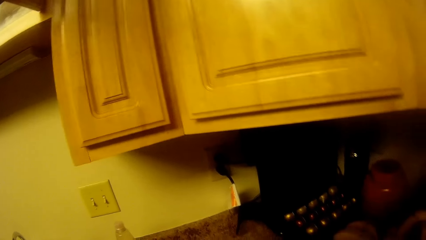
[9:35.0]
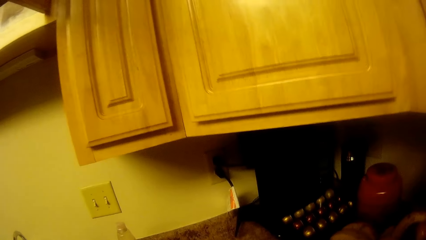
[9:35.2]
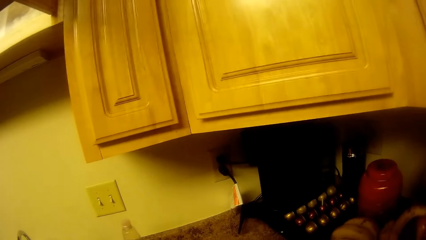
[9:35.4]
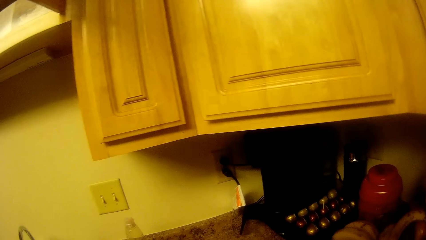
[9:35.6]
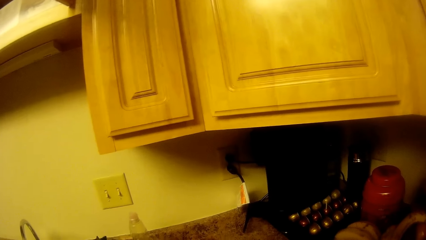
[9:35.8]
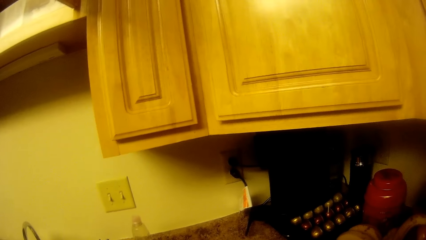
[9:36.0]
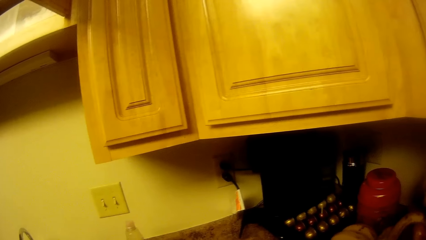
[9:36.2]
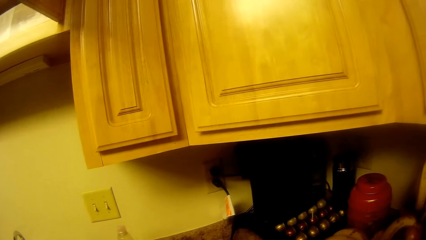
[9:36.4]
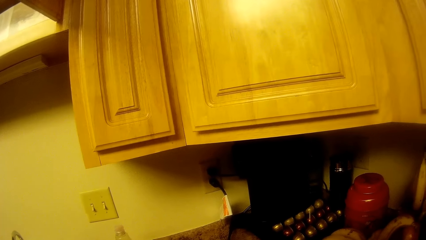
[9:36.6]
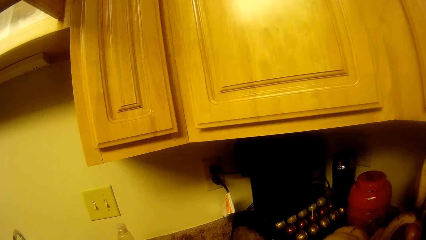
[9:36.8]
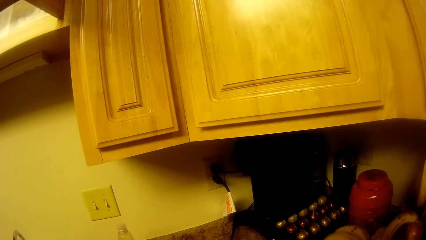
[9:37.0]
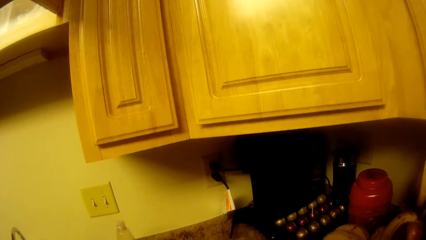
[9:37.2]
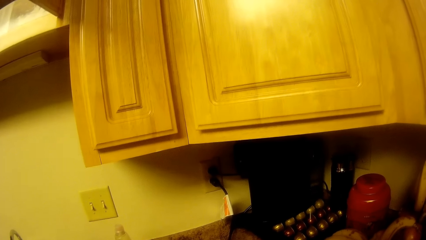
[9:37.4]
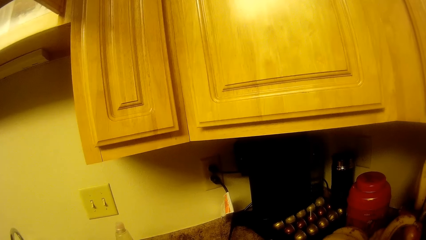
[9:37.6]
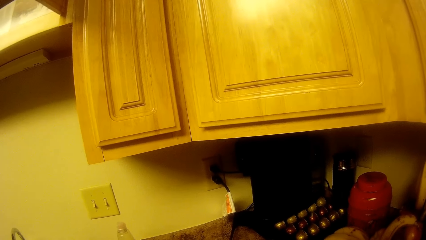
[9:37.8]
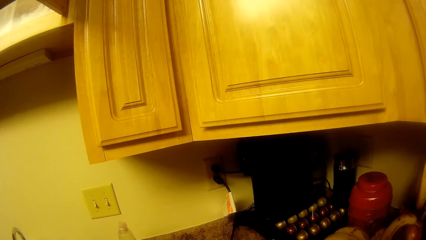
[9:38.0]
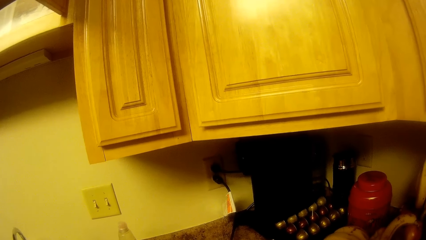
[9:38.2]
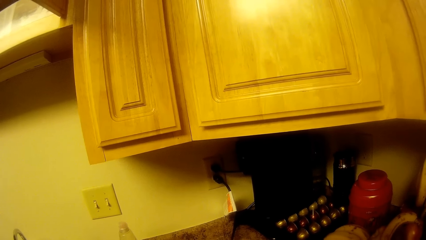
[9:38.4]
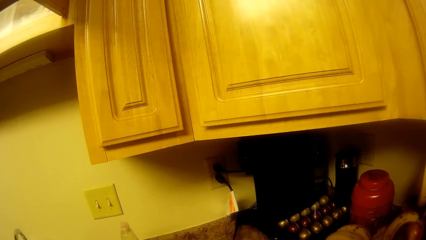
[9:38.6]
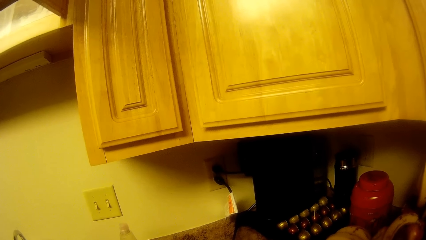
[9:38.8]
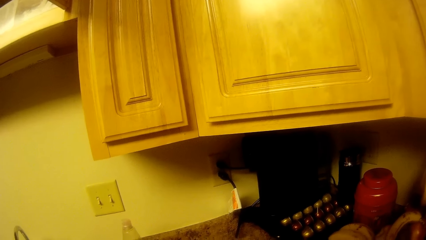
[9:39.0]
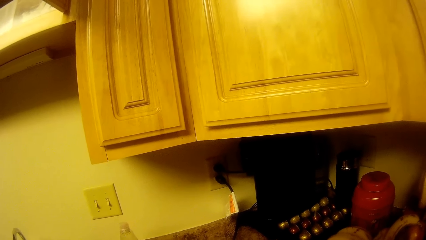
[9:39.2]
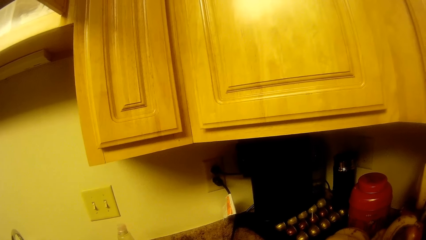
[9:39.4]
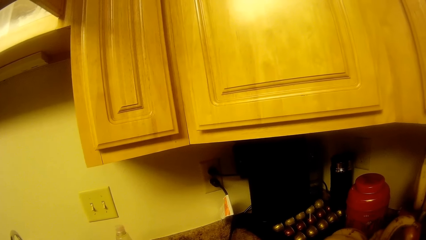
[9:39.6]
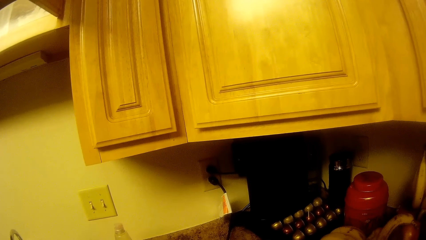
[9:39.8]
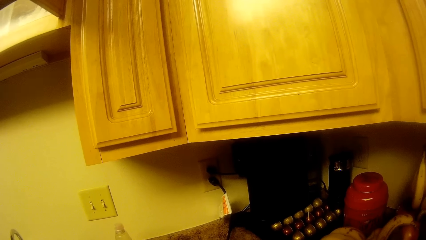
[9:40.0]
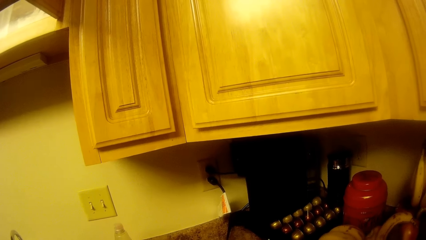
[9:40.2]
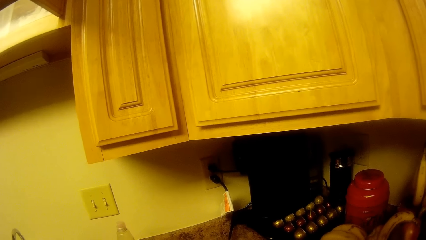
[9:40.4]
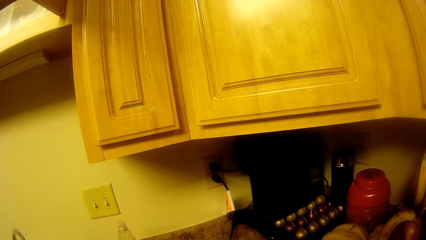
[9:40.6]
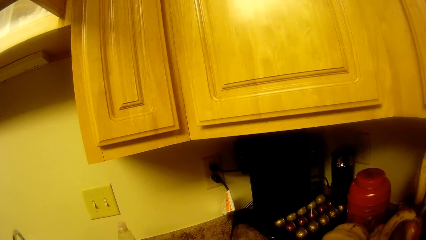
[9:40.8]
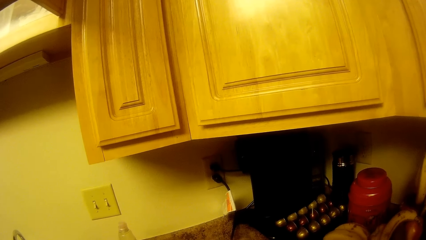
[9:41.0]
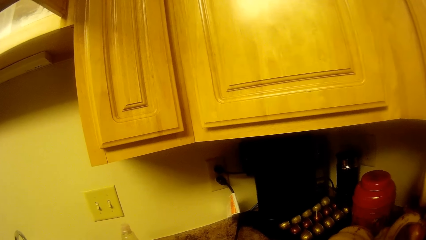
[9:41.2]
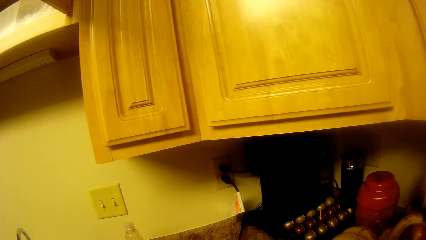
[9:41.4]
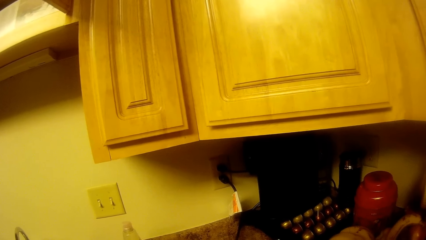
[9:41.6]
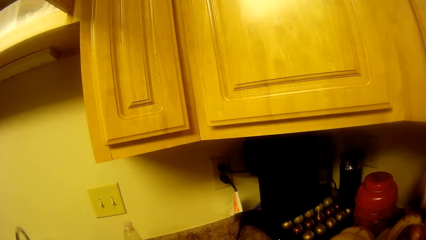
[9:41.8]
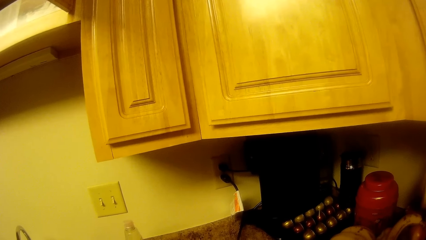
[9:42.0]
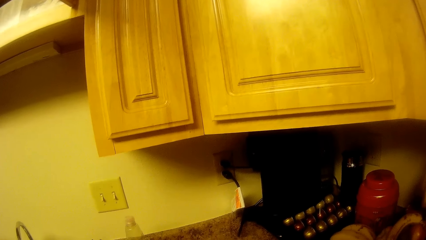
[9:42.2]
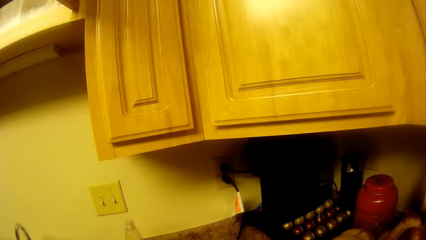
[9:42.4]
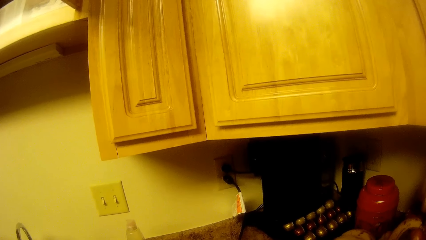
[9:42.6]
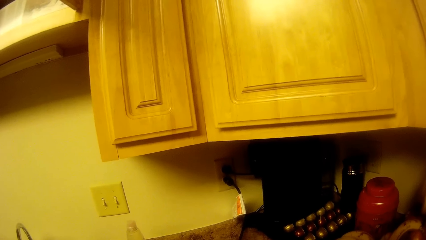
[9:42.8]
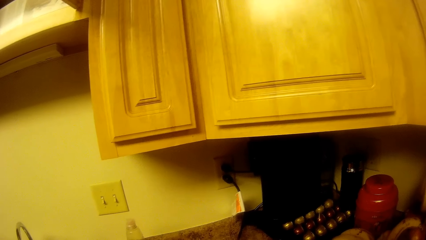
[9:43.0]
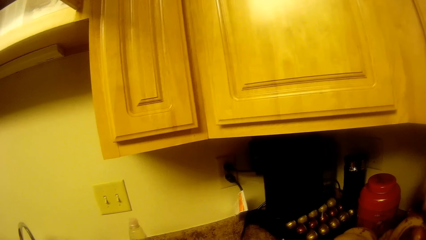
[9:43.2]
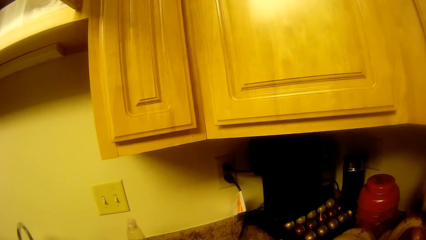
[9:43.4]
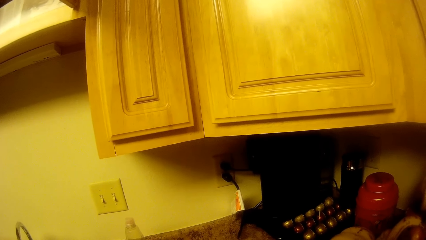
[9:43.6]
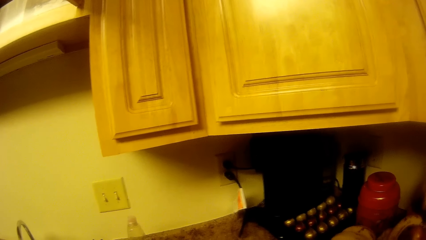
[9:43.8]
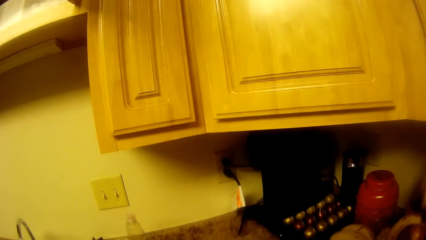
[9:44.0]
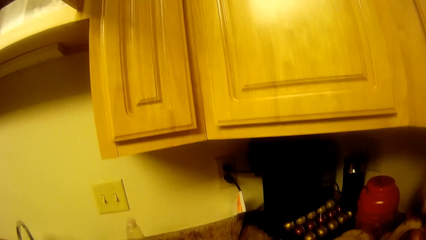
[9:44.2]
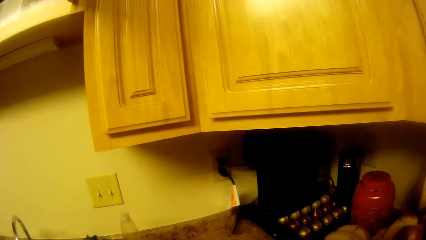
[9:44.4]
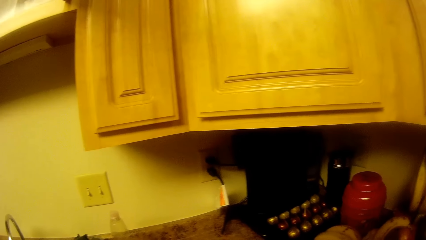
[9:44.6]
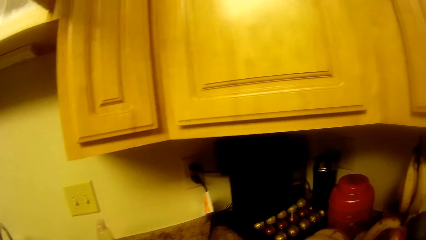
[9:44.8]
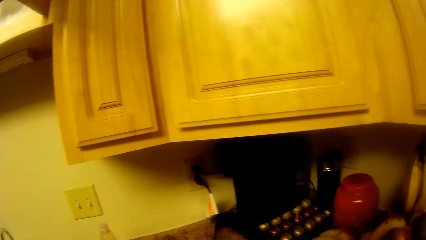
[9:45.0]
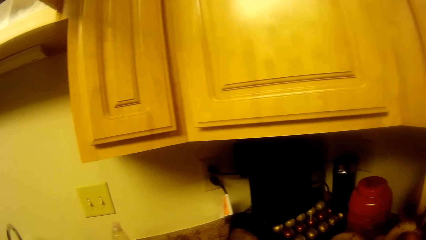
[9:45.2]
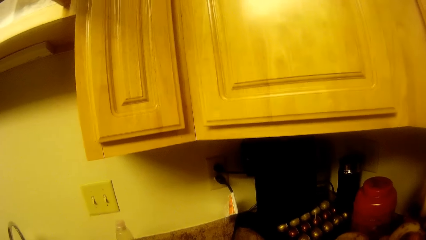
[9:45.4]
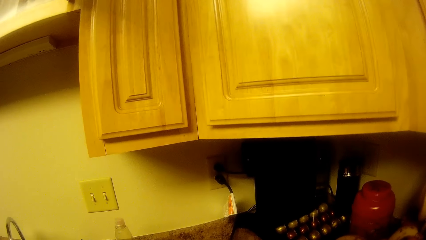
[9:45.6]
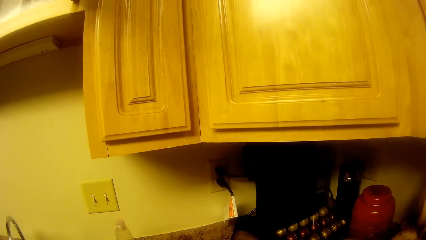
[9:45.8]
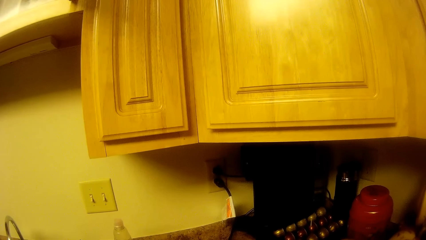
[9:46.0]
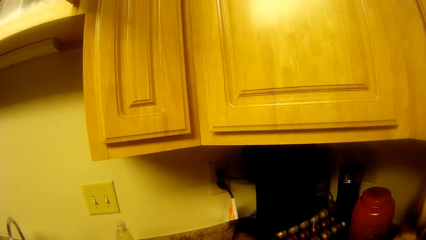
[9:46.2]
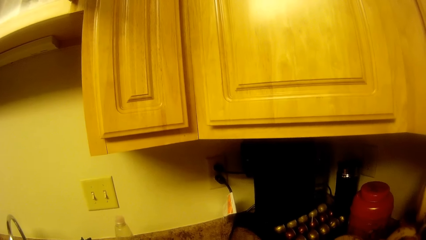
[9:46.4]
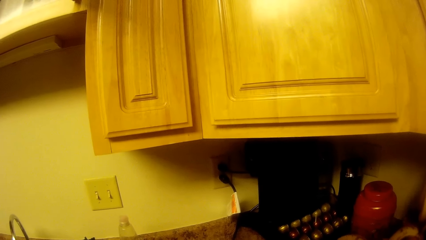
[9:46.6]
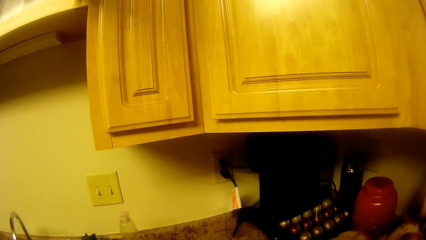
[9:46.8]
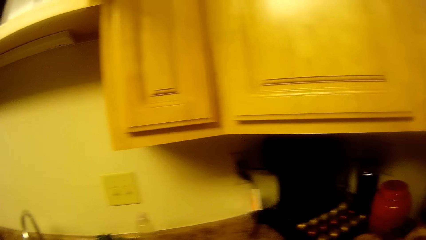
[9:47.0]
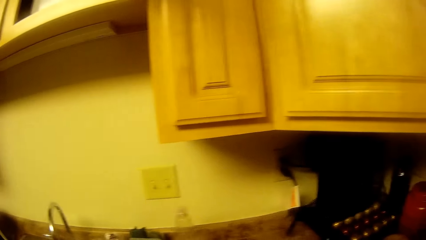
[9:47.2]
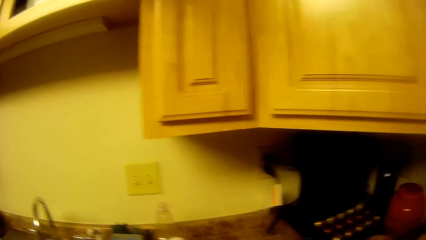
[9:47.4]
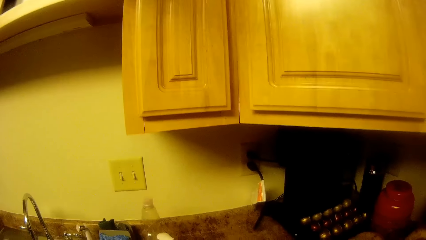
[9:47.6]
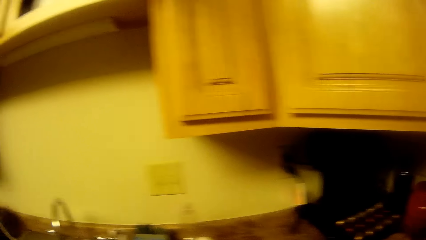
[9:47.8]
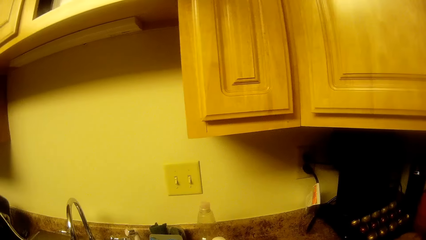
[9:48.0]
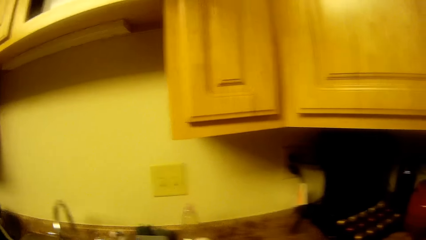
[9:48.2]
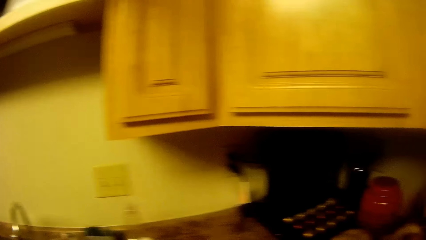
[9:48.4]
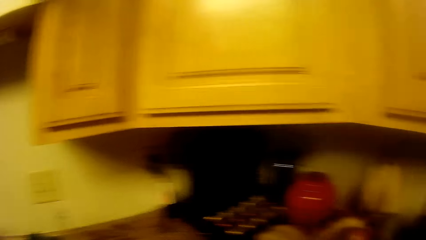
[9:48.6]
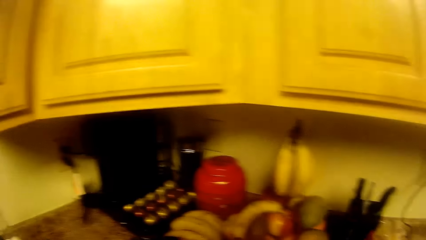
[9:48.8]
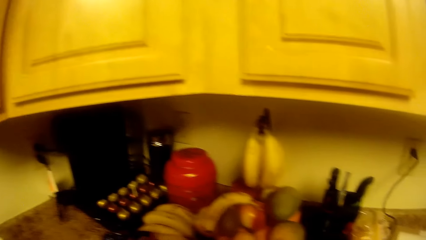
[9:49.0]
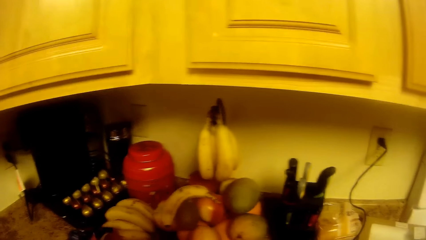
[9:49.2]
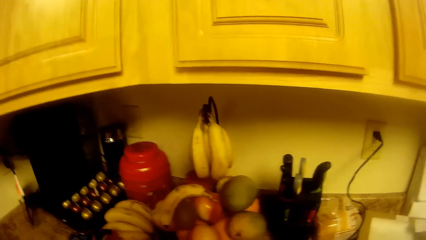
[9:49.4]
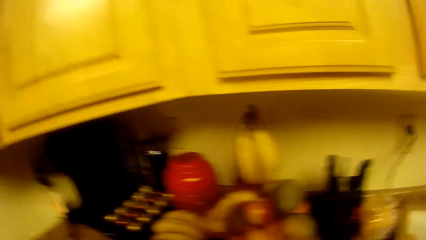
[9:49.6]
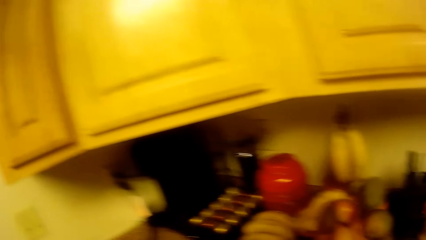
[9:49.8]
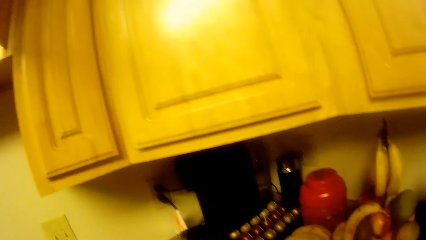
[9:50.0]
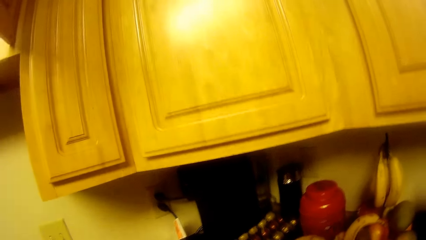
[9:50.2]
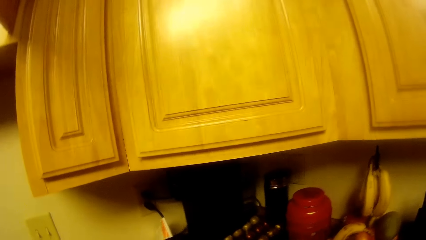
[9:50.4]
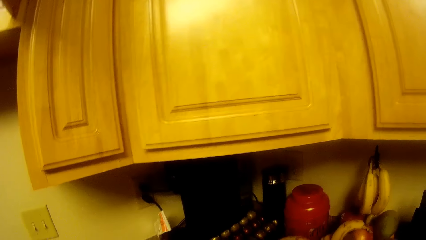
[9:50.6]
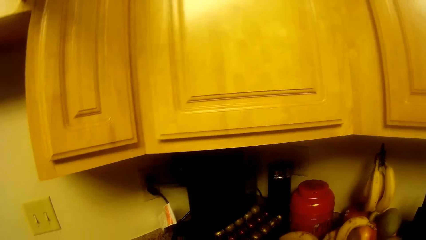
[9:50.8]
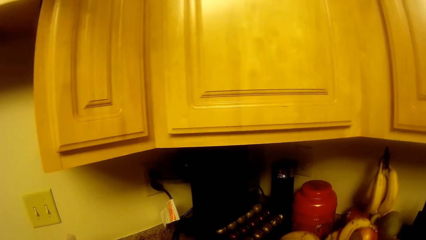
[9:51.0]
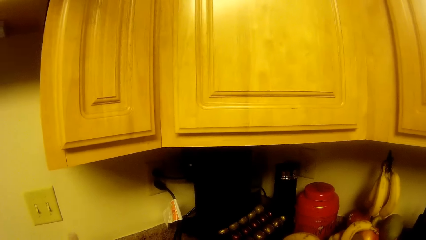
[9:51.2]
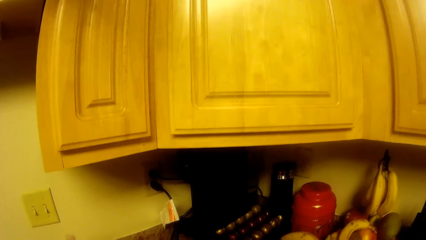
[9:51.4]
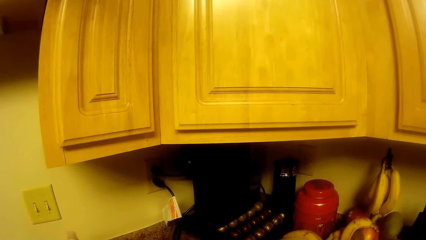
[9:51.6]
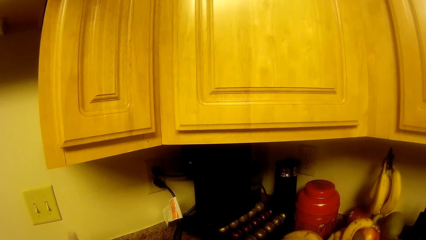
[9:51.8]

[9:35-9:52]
The camera wearer stares at the switch.
